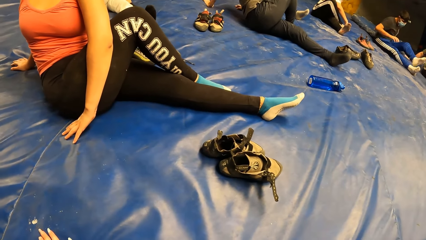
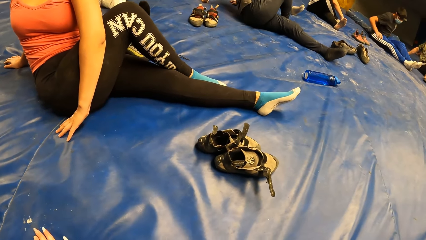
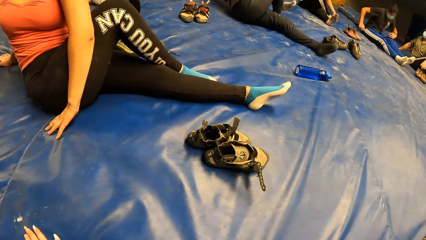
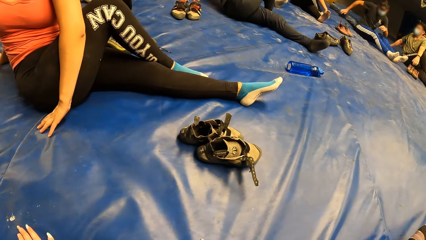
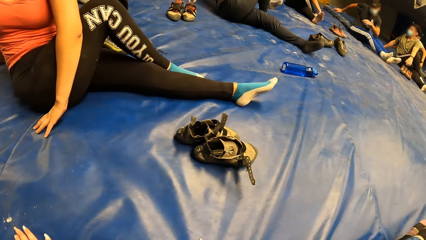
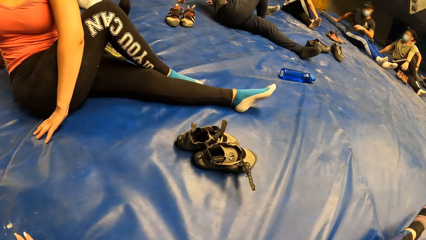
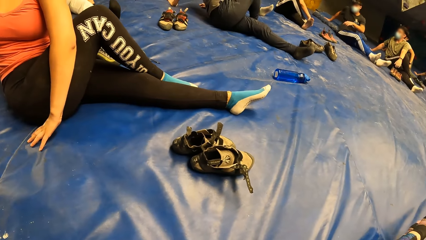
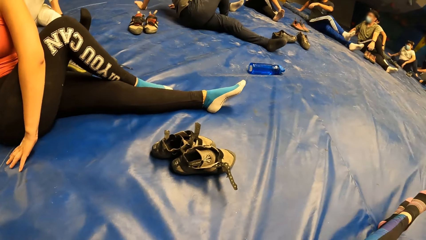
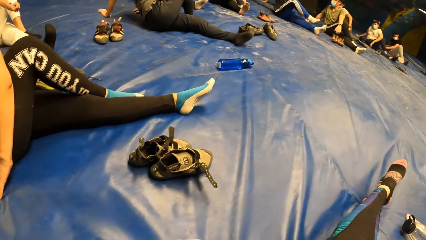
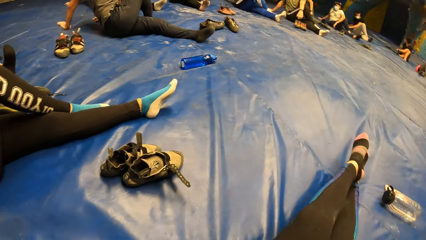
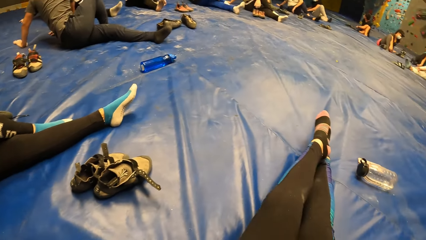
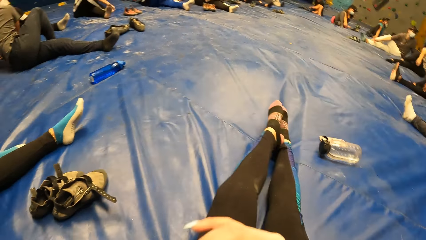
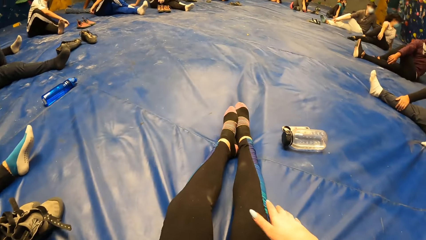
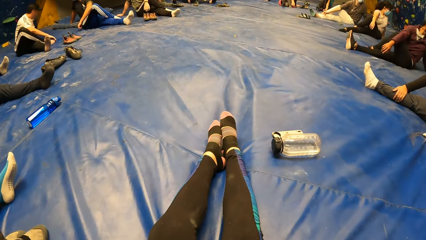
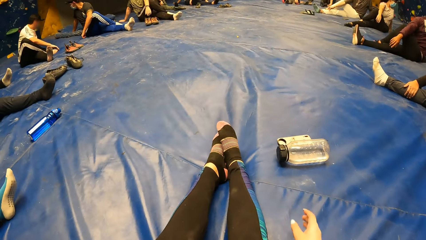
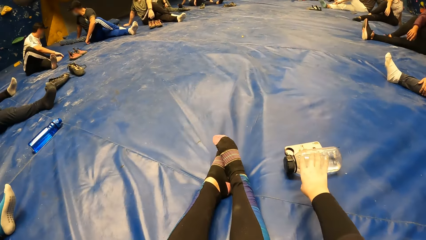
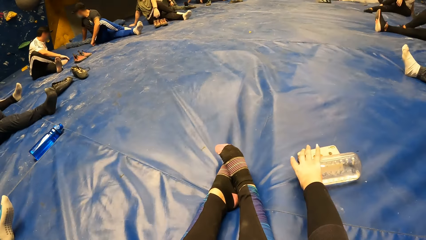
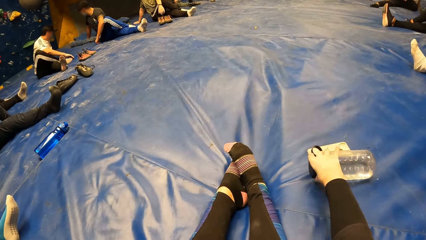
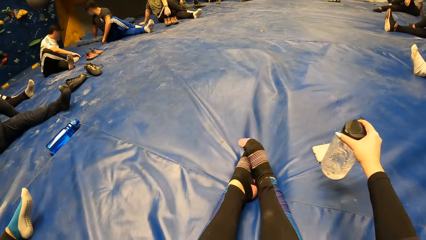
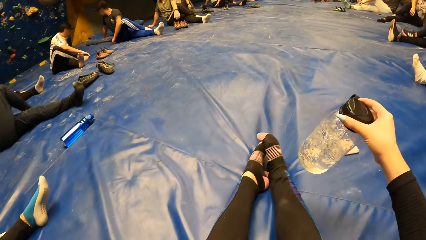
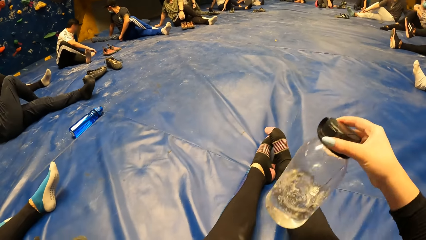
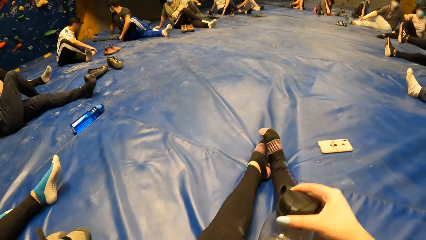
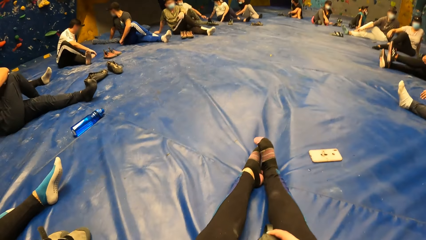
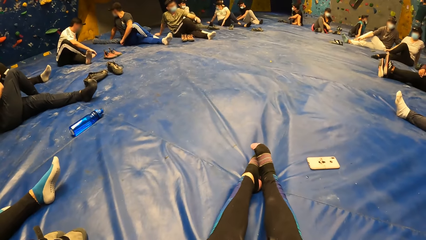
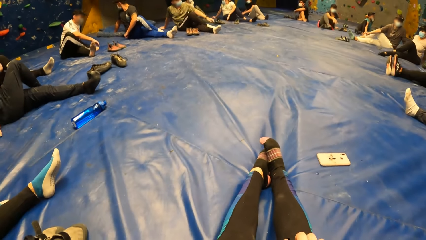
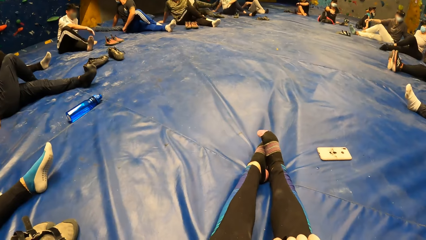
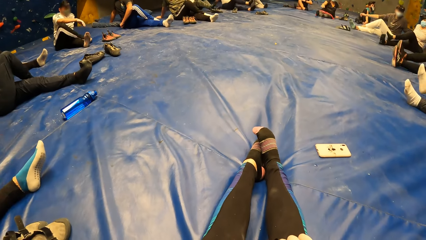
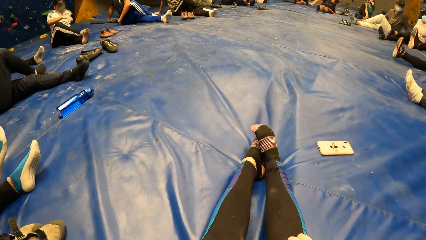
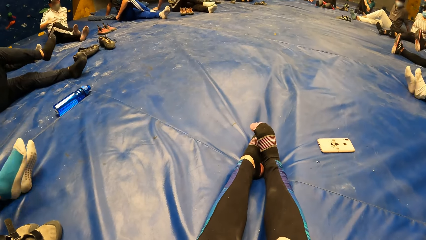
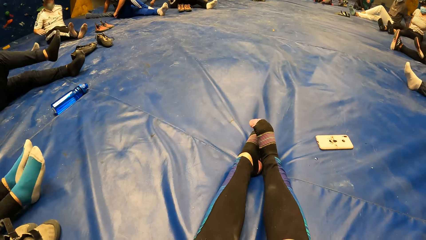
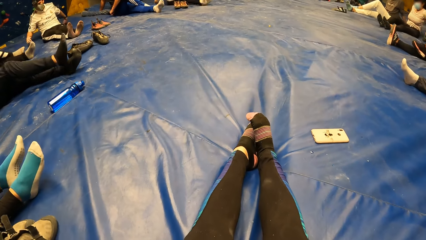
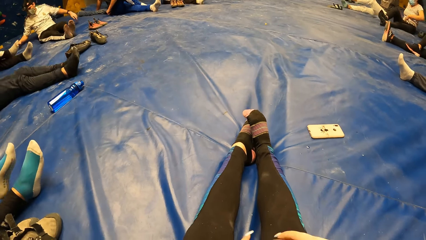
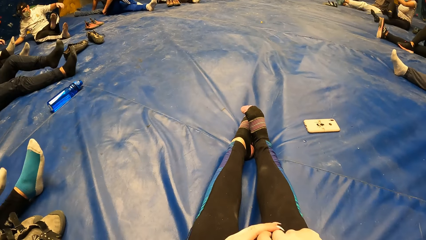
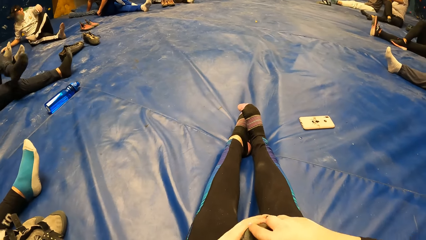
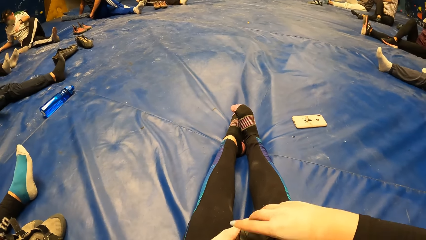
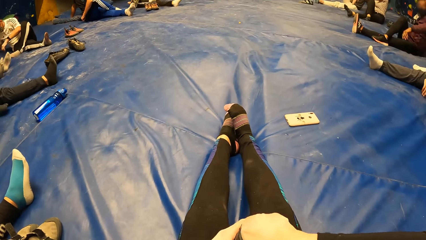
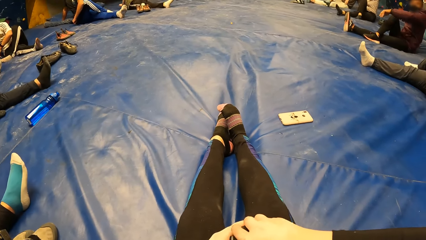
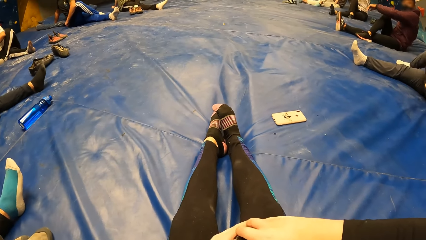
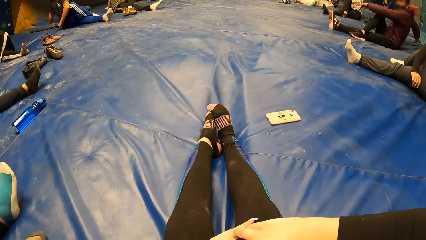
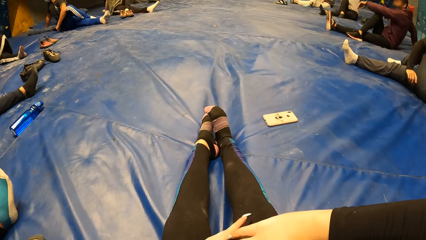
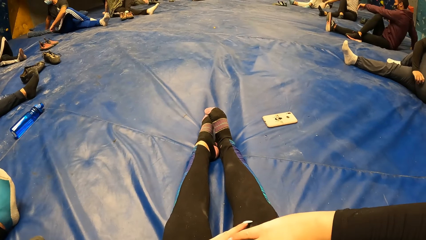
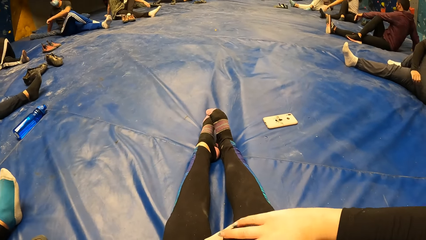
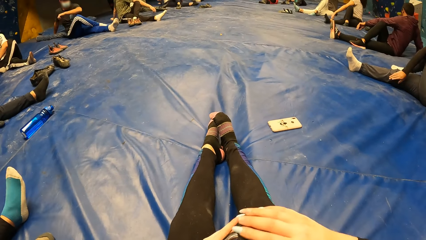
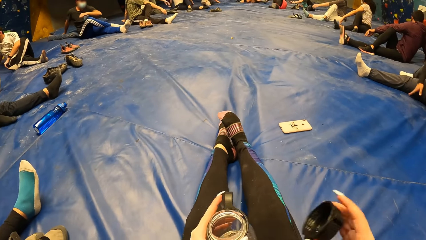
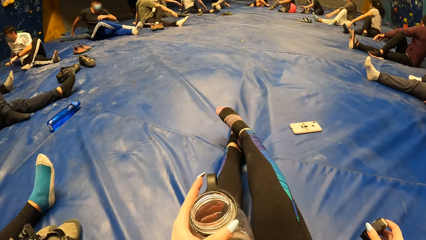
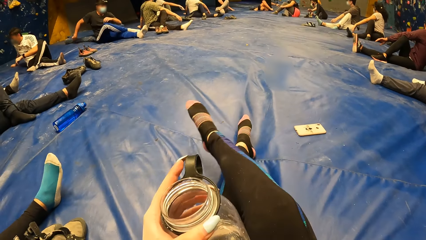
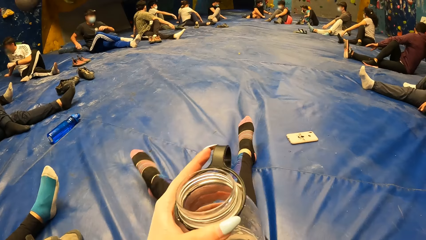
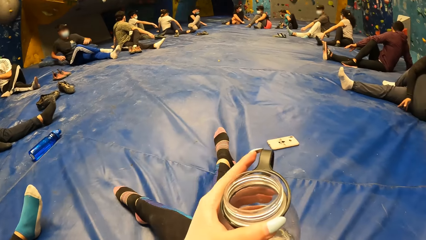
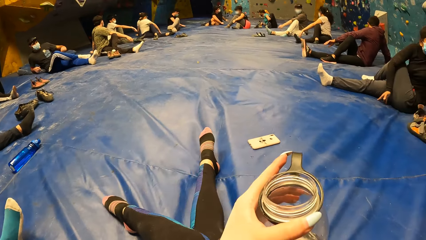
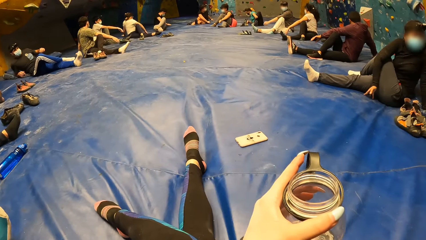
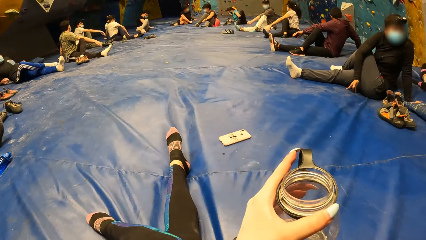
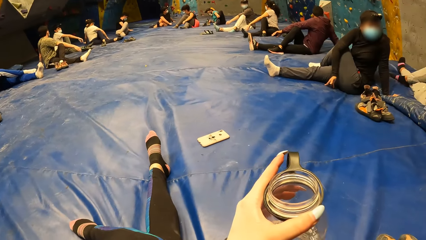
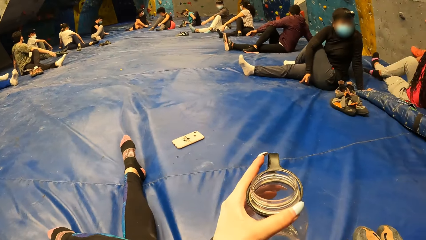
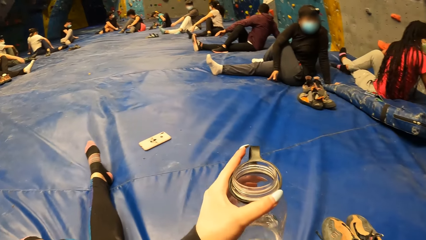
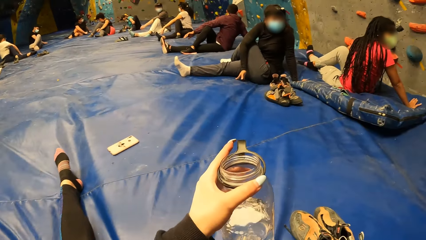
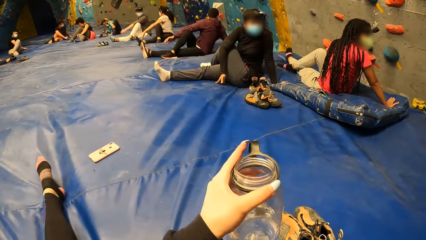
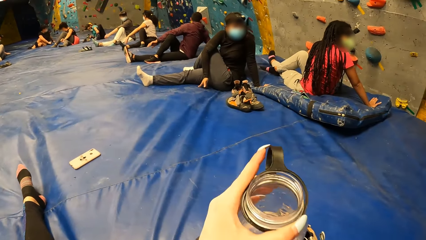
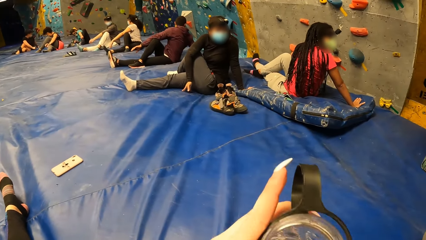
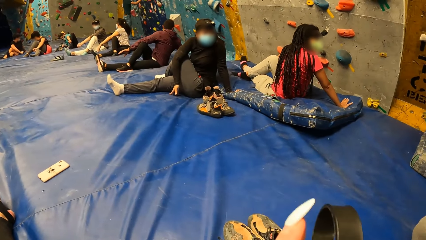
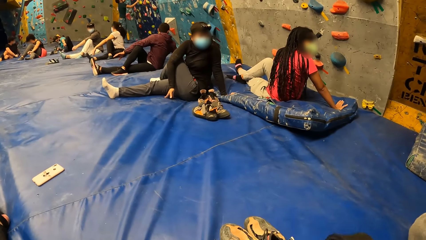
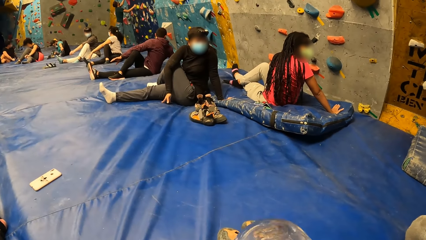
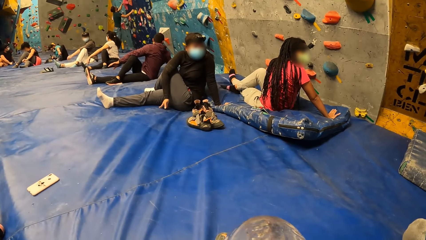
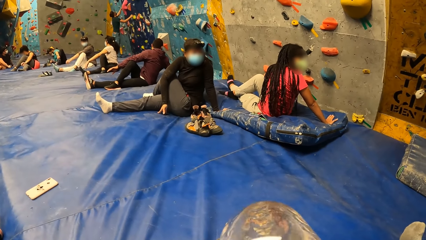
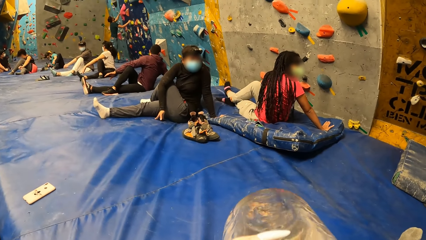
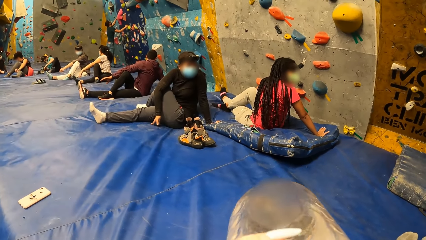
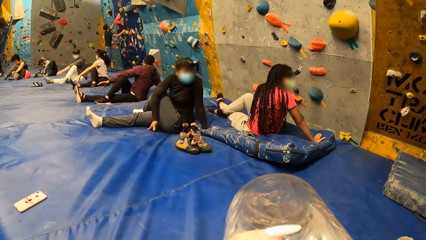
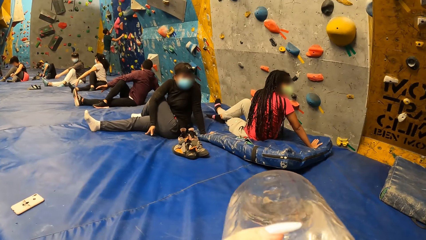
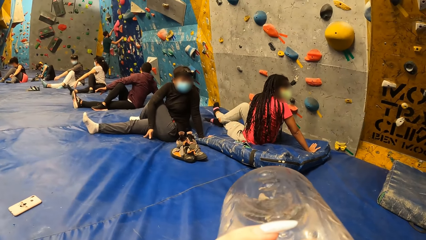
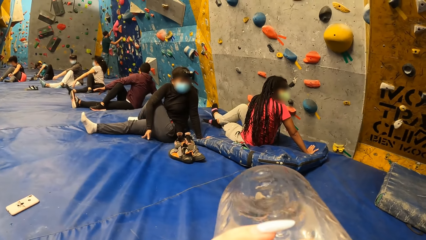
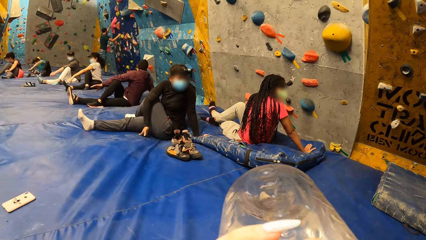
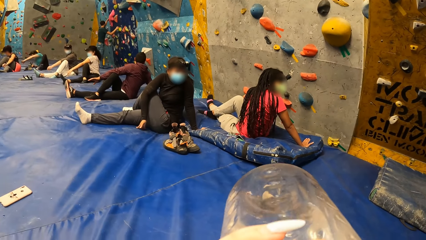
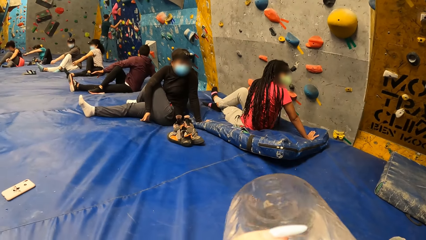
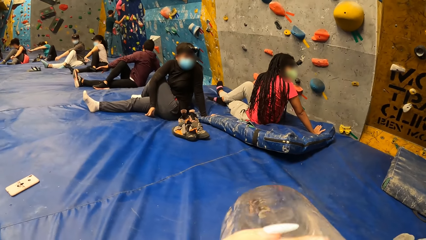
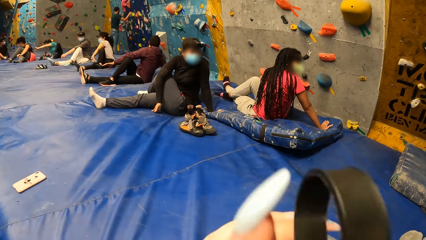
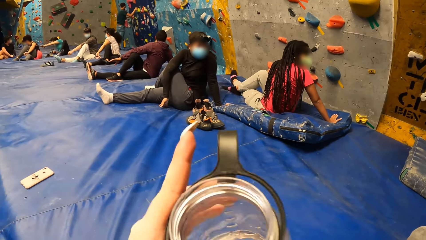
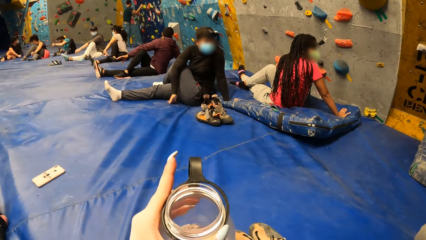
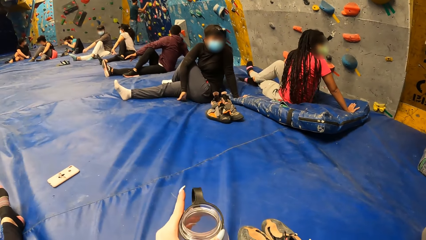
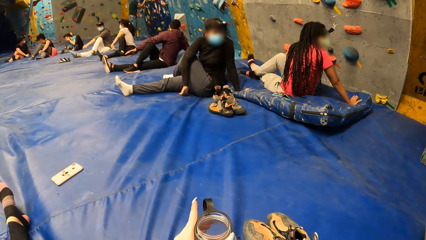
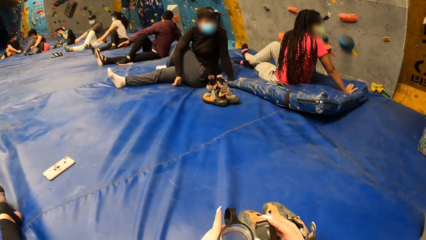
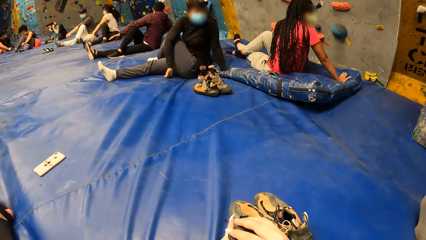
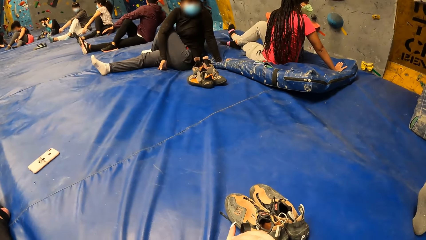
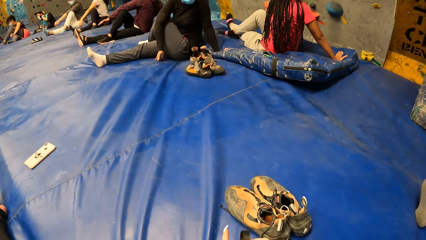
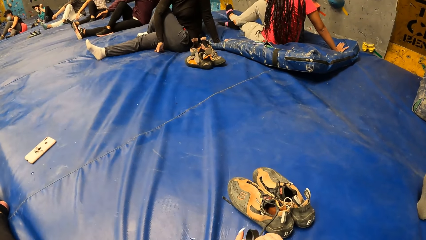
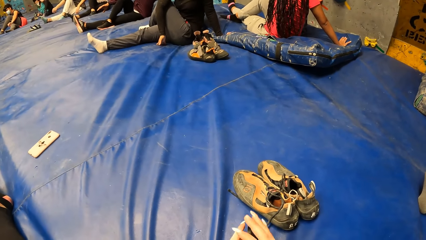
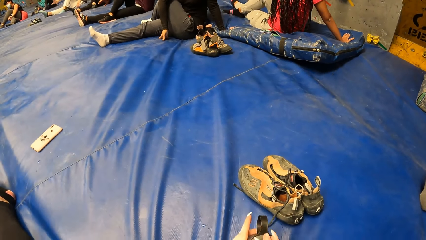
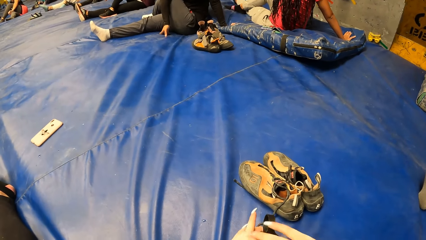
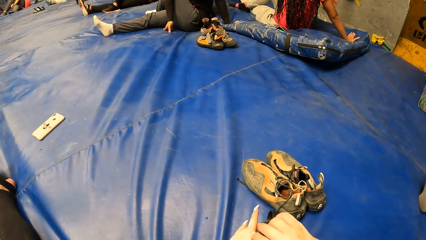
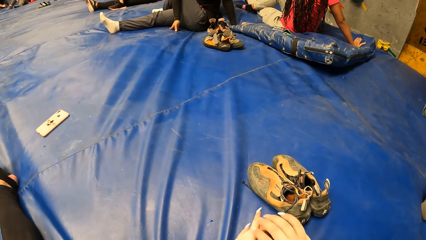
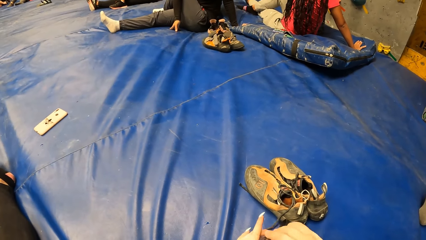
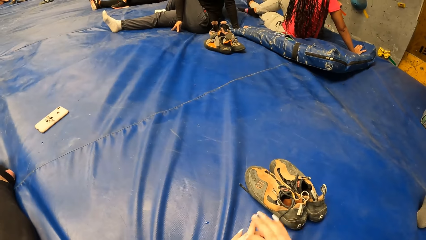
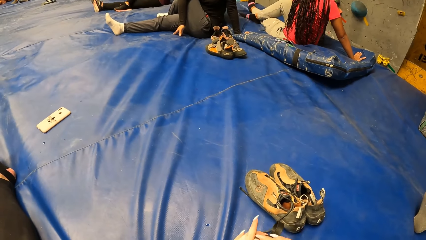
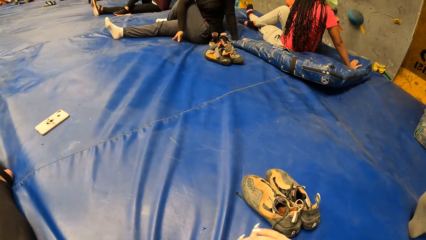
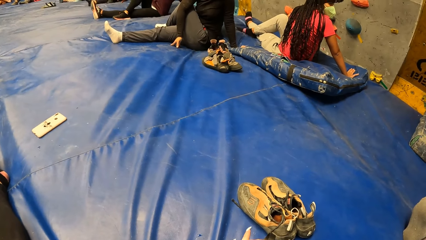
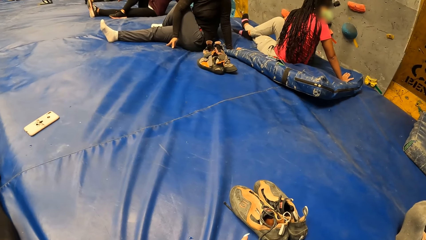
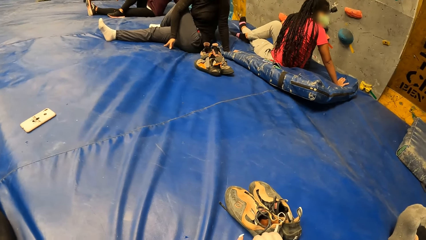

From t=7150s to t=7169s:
The camera wearer stretches out her left leg. She looks around. She picks up a water bottle from the crash pad with her right hand. She places the bottle in between her legs. She holds the bottle with both hands. She opens the bottle with her right hand. She holds the bottle in her left hand. She drinks from the bottle. She puts the water bottle down. She covers the bottle.
